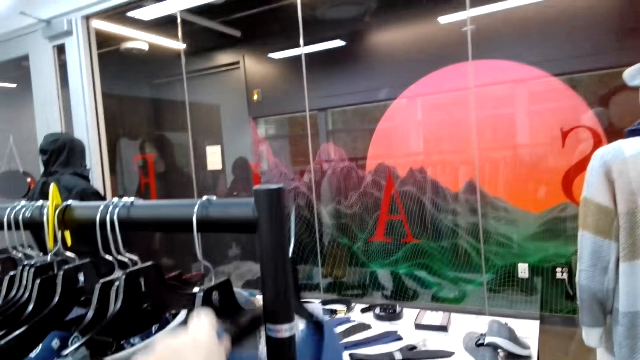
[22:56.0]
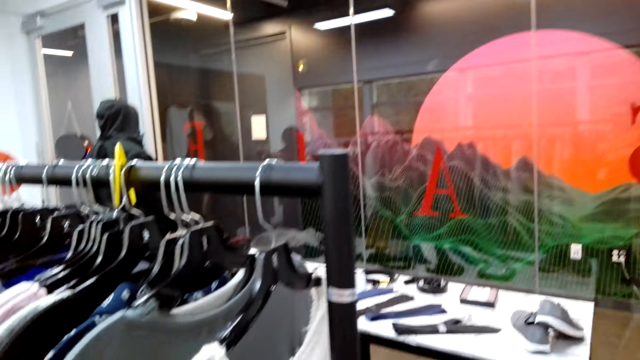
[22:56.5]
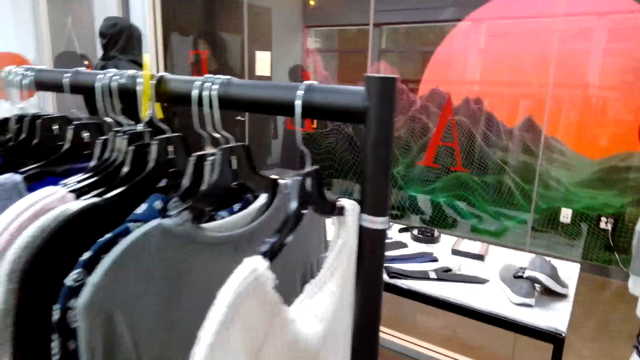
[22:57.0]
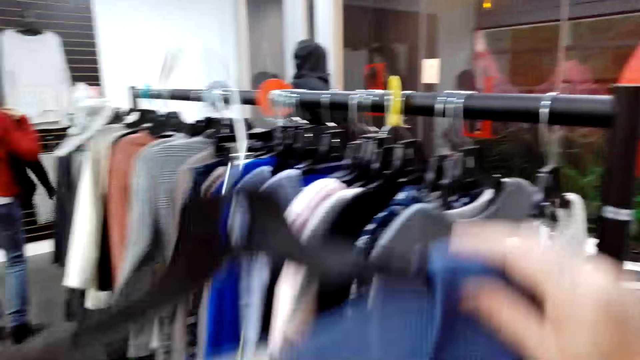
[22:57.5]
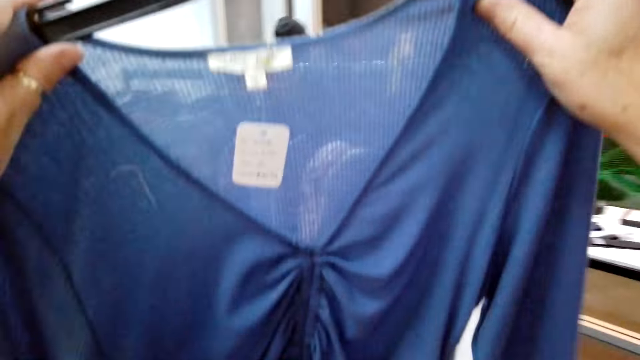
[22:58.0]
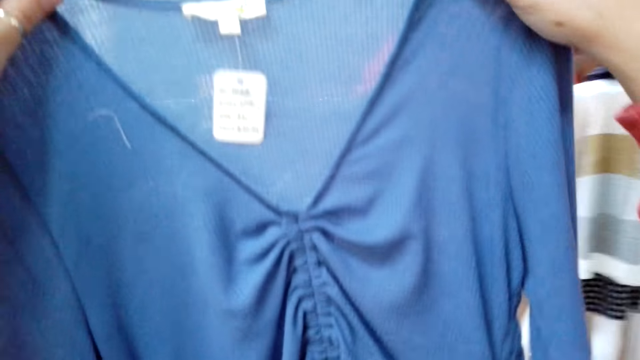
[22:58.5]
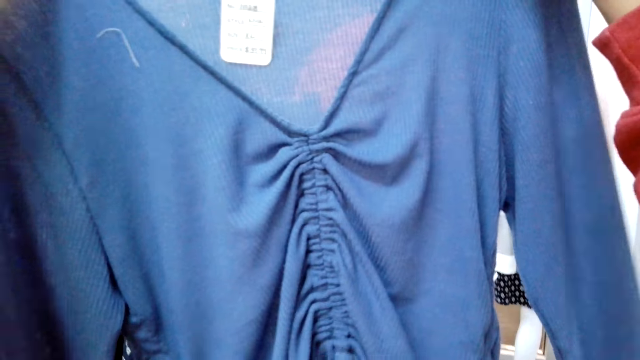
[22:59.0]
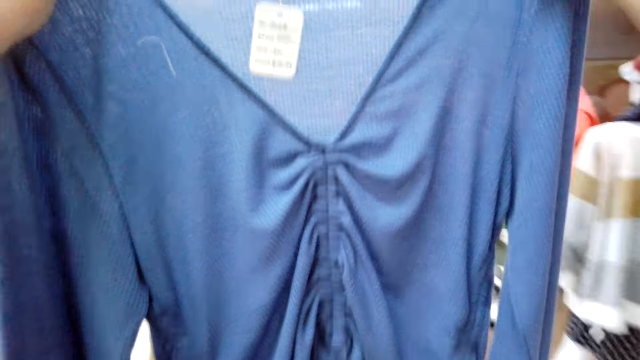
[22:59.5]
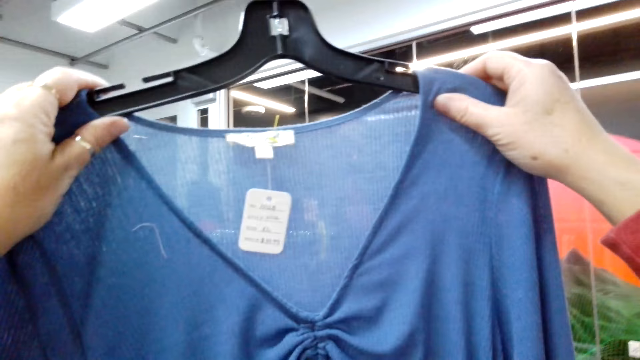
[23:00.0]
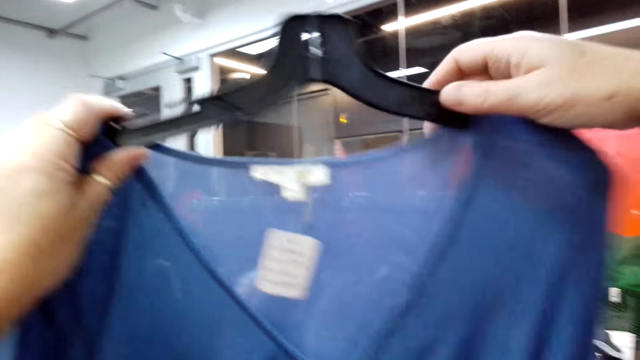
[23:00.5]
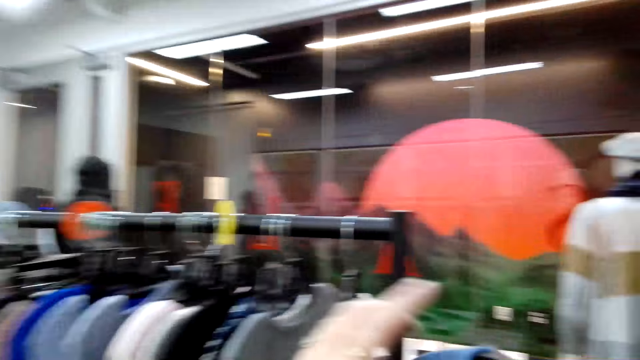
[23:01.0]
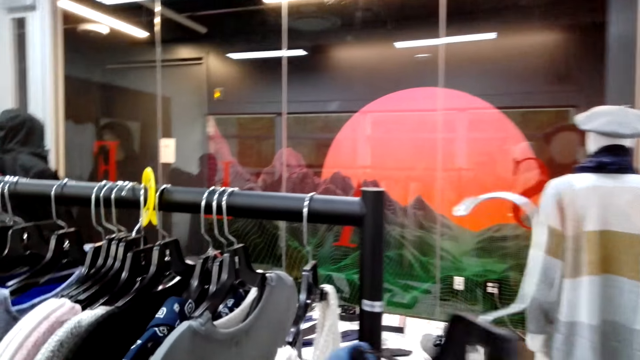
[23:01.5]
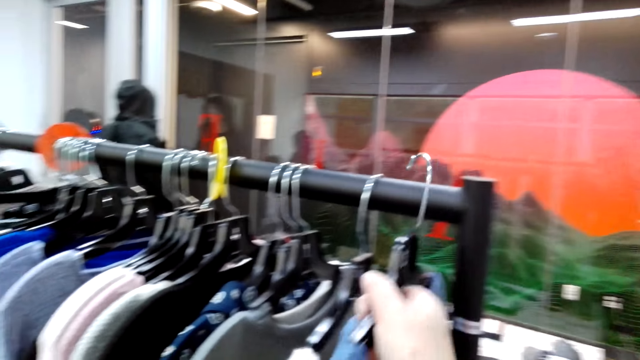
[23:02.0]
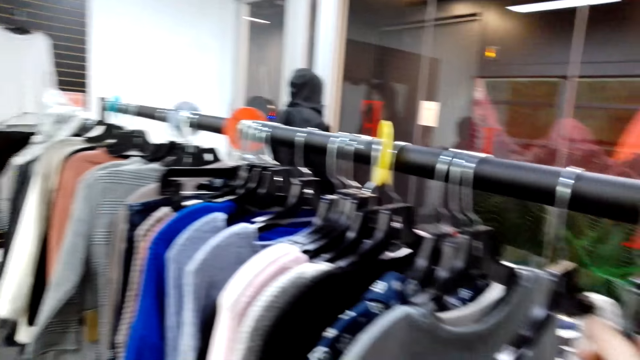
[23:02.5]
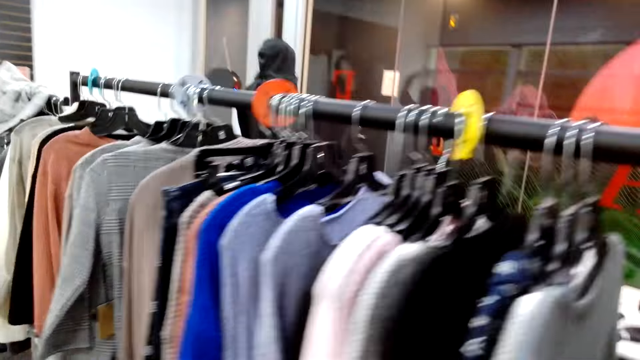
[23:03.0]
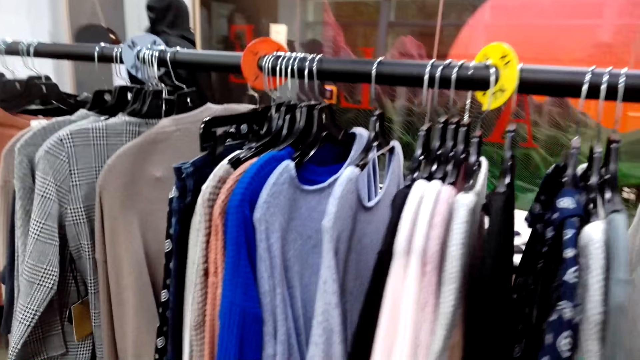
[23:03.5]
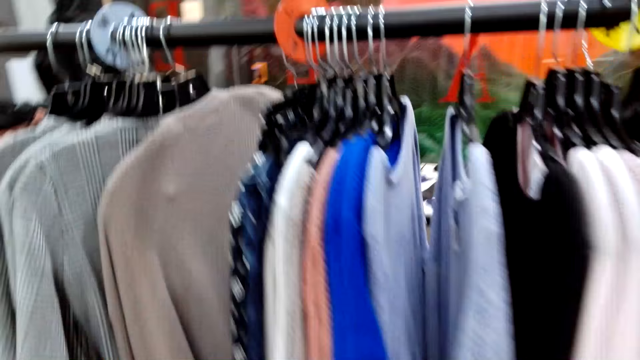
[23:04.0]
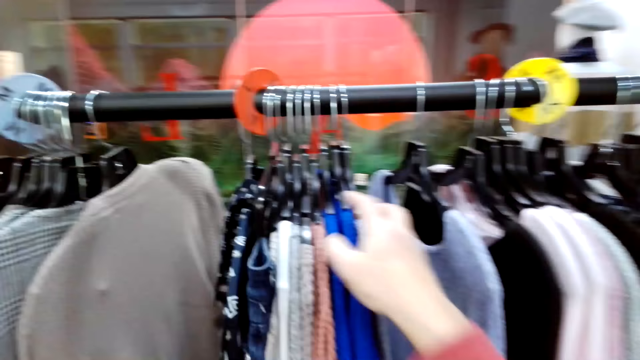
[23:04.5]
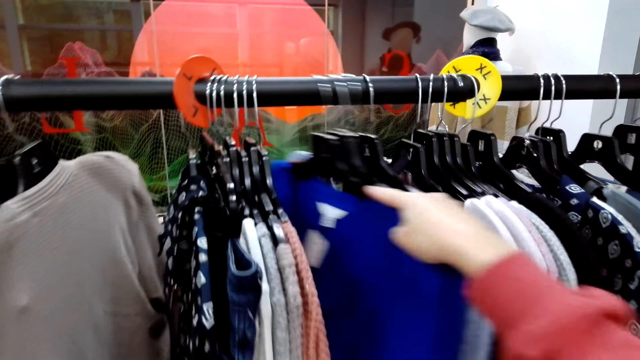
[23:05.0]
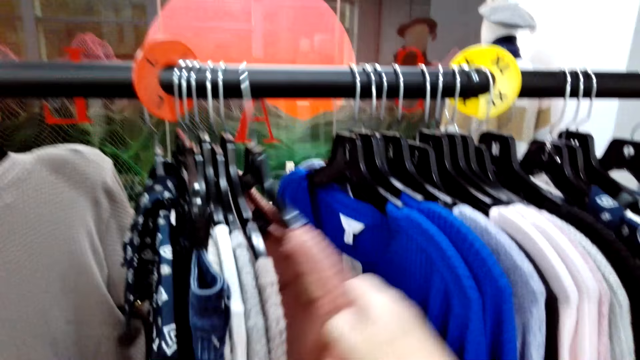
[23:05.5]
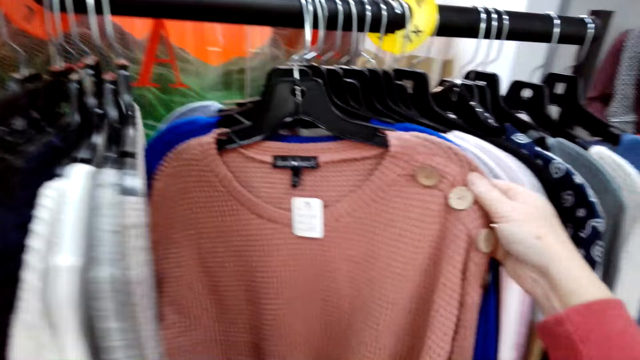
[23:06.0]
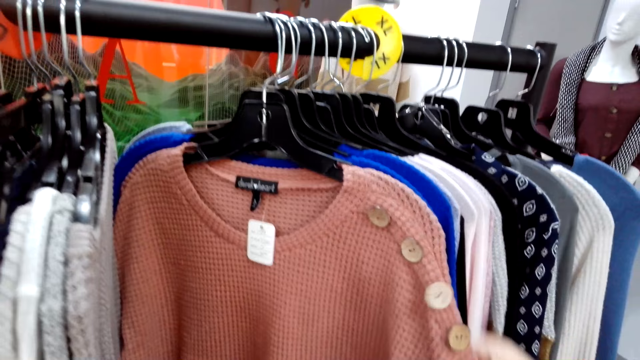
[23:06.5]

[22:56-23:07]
The camera wearer unhangs a blouse. They examine the blouse. They hang the blouse on the hanger. They search the clothes on the hanger line.

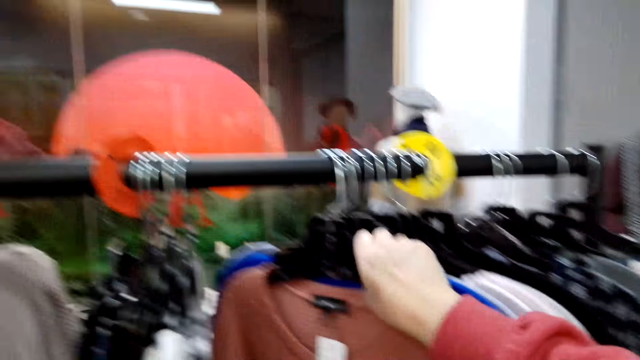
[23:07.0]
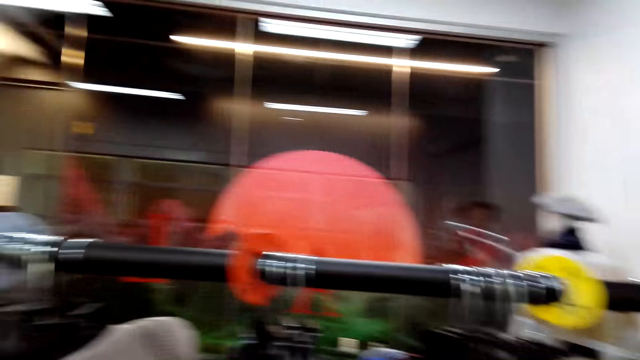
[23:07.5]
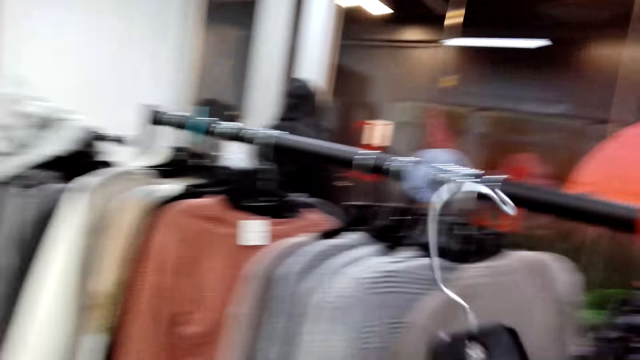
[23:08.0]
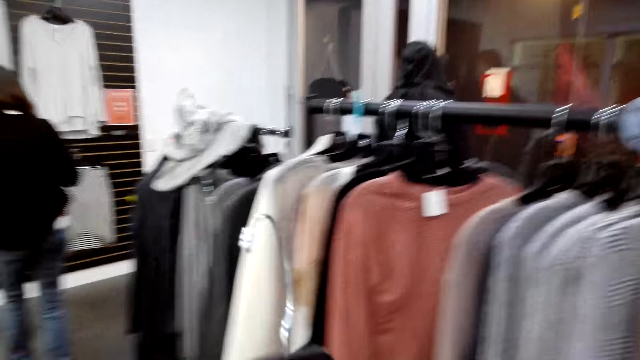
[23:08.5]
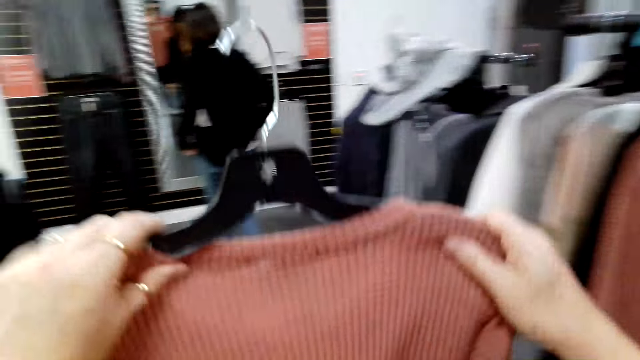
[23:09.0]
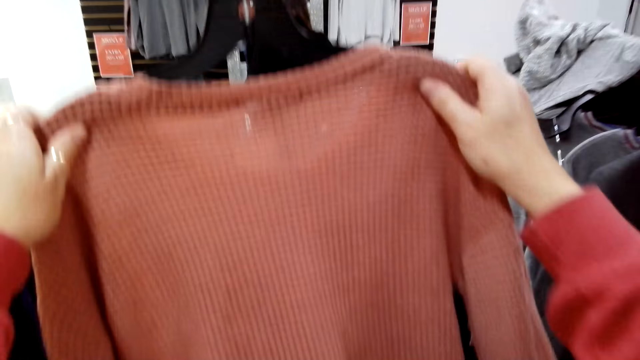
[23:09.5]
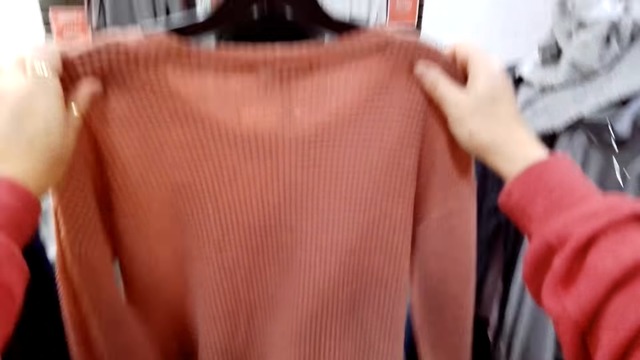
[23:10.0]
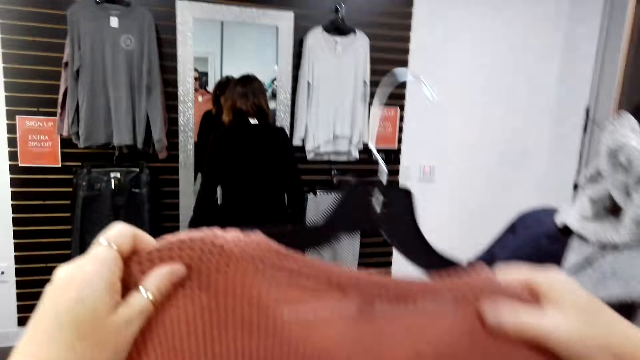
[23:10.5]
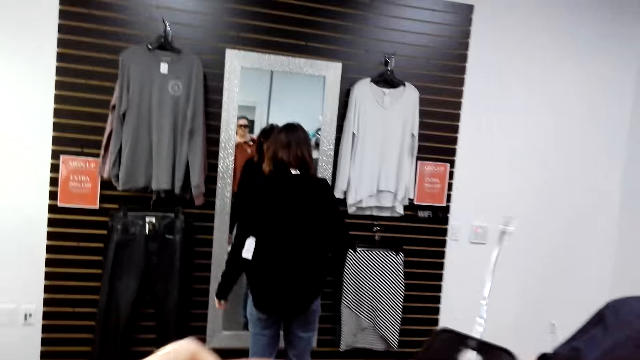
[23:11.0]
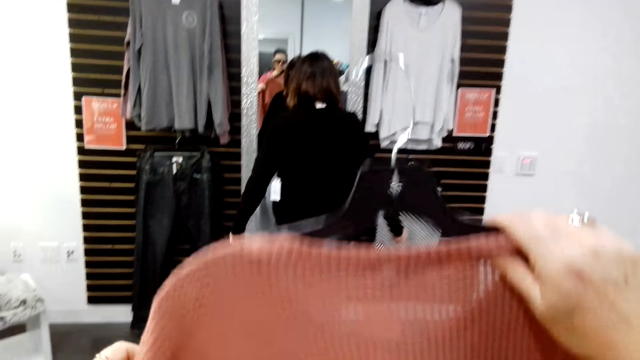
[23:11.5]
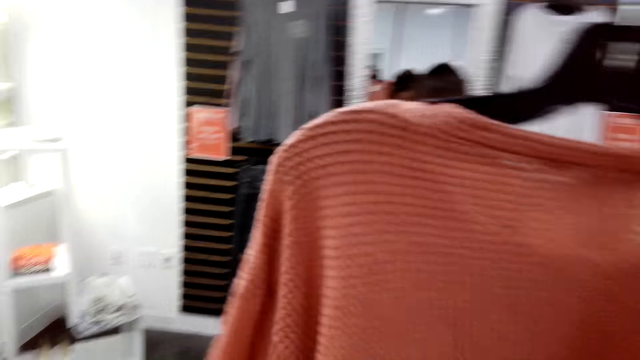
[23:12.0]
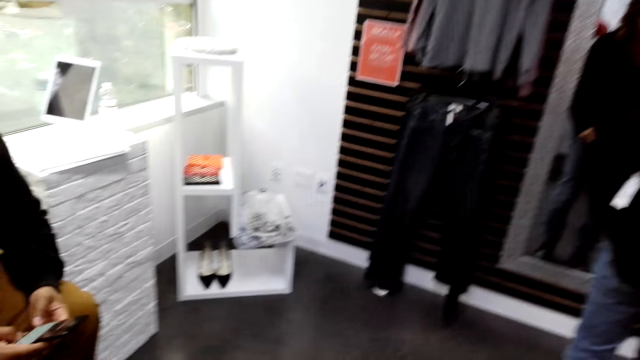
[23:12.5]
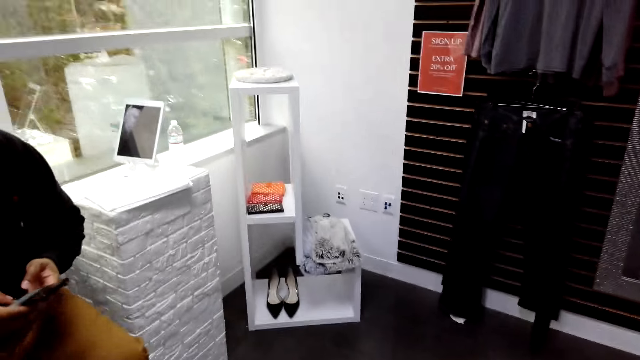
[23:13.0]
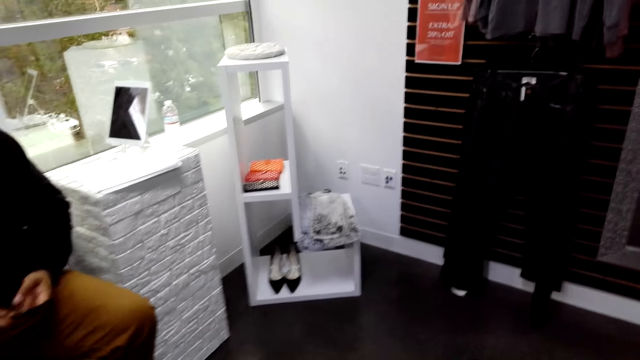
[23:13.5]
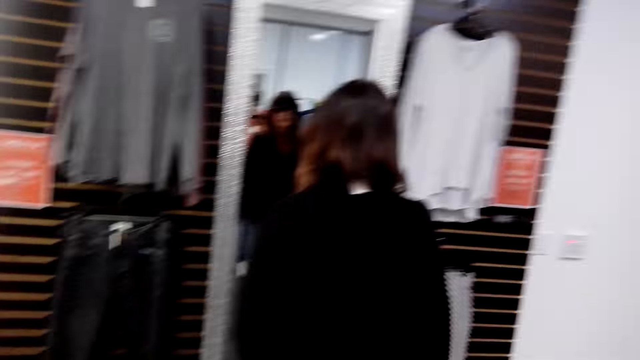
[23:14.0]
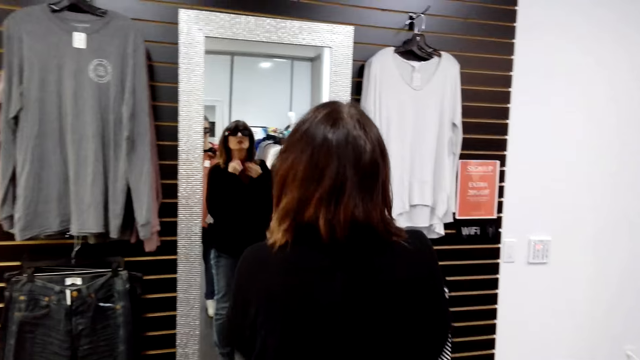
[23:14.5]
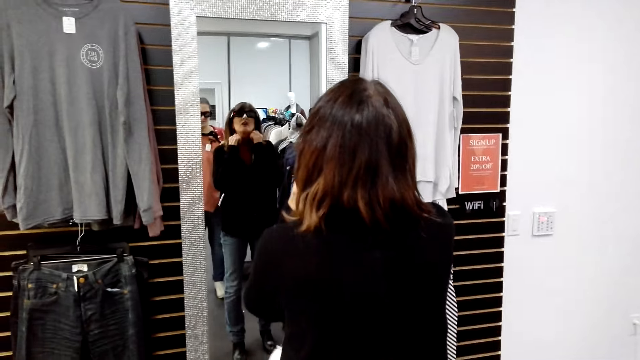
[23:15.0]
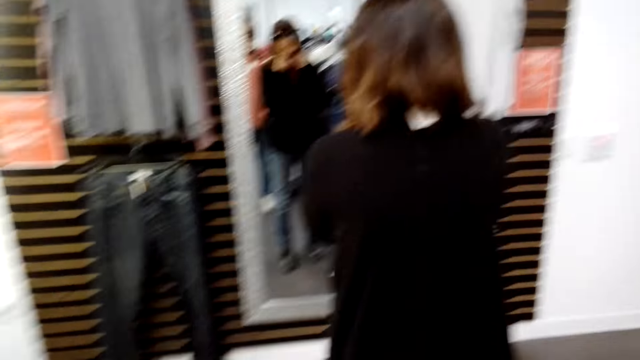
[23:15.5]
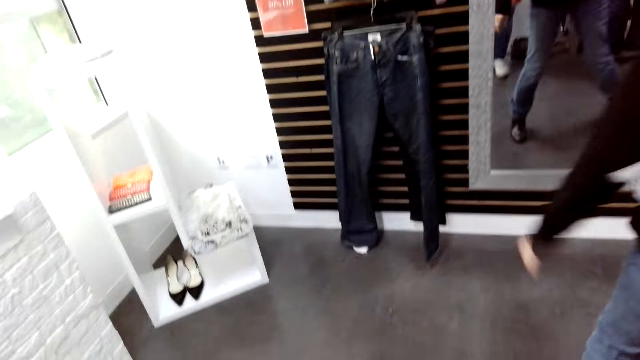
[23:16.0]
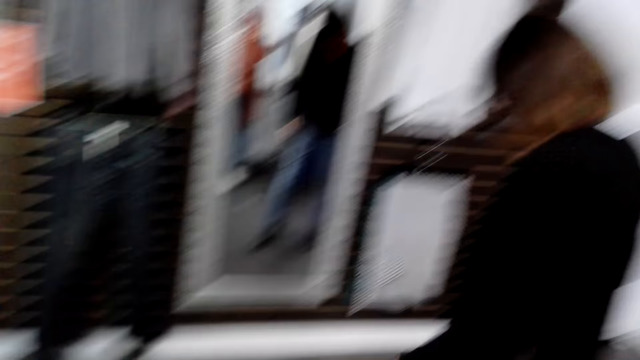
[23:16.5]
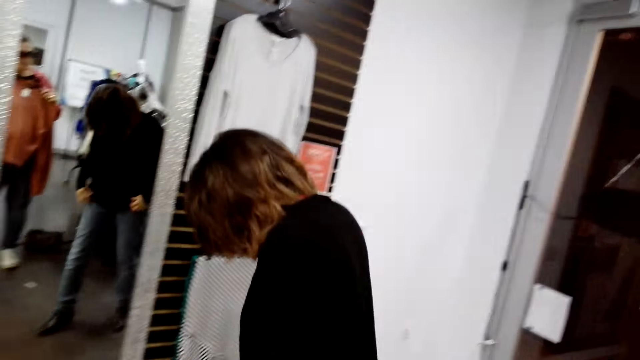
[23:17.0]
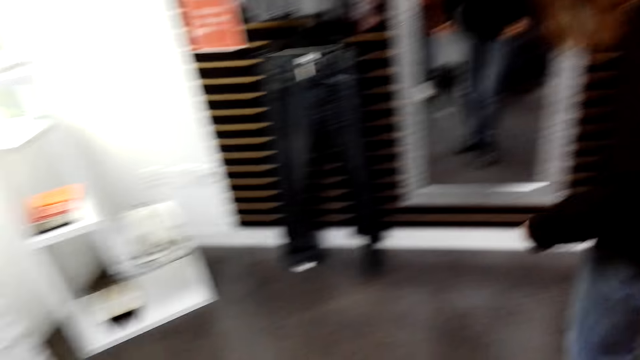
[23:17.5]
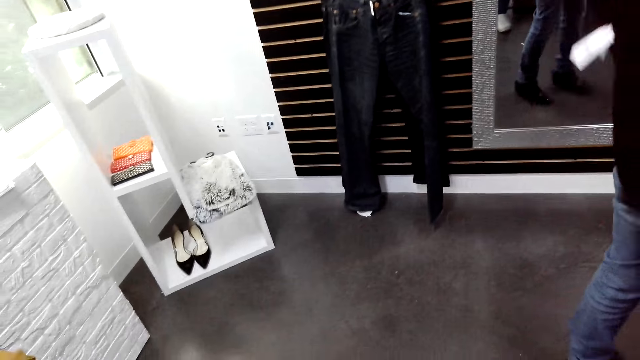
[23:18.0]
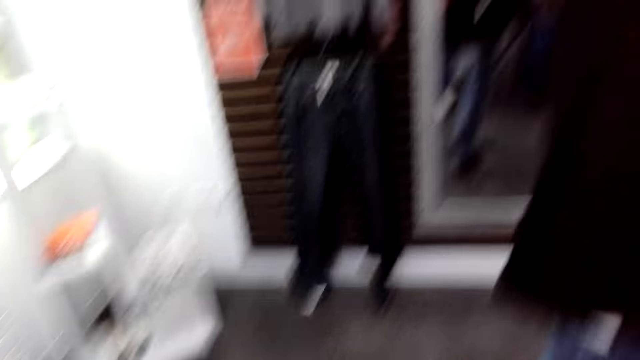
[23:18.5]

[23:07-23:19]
The camera wearer picks the cloth or blouse from the hanger line. They examine the blouse. A lady looks at the mirror. The camera wearer looks around the room.
